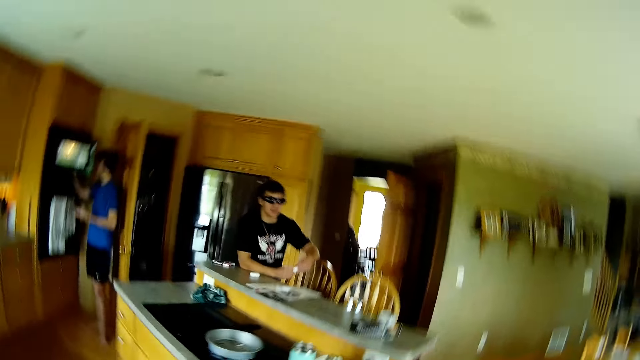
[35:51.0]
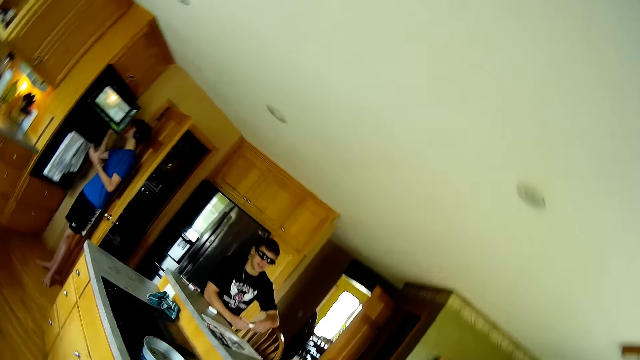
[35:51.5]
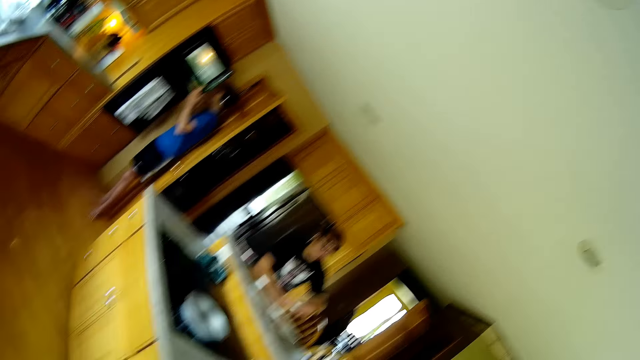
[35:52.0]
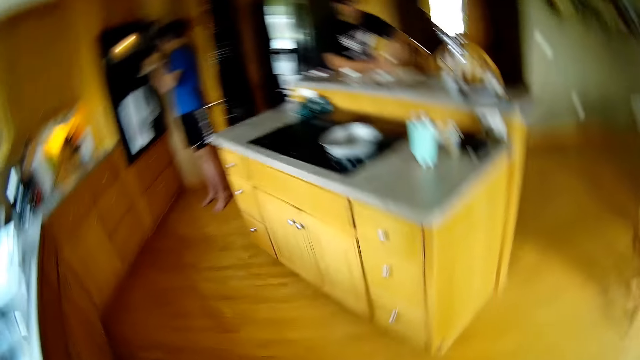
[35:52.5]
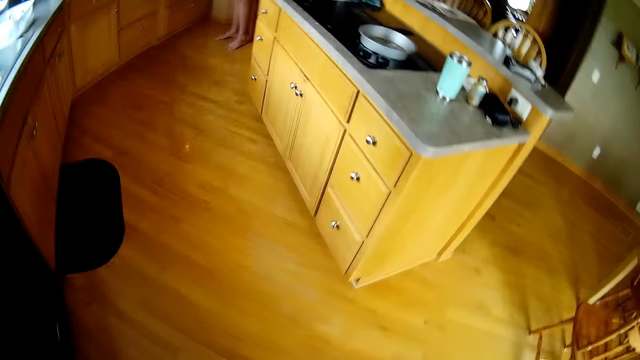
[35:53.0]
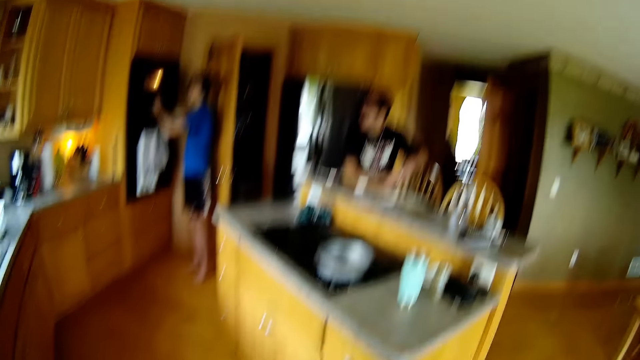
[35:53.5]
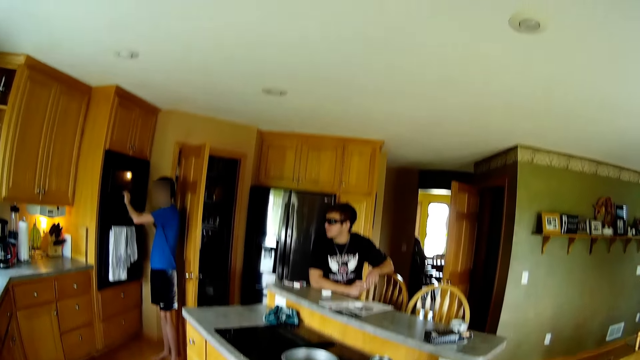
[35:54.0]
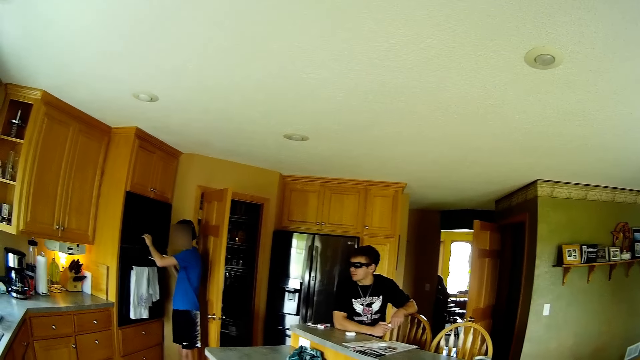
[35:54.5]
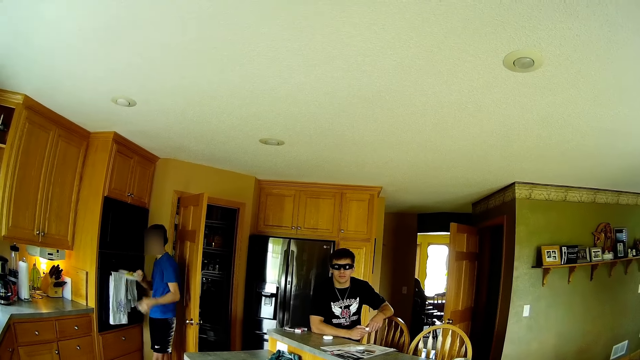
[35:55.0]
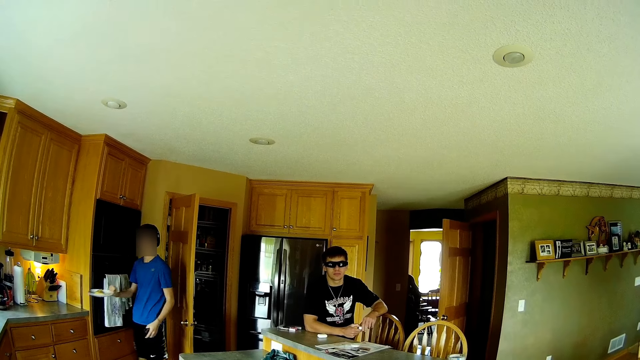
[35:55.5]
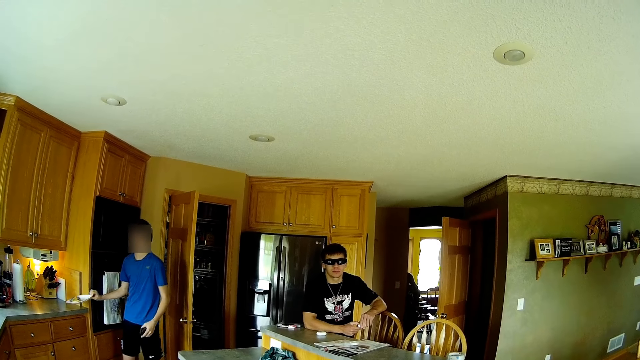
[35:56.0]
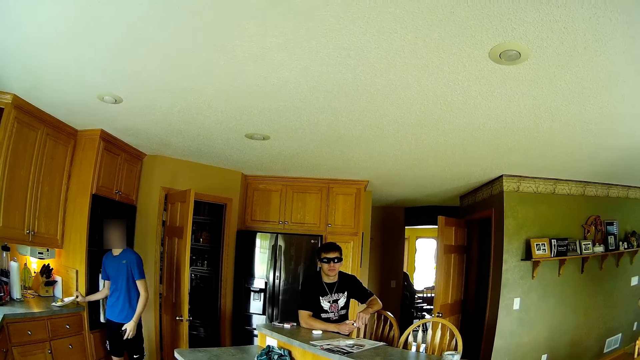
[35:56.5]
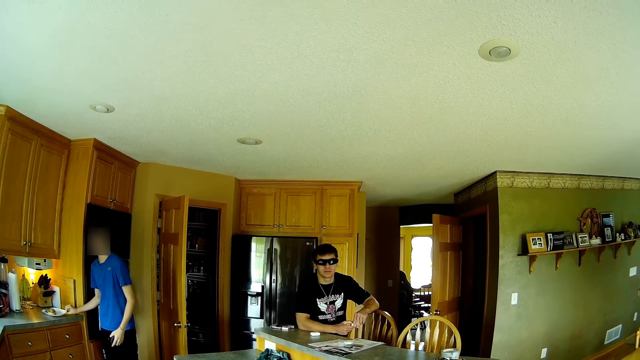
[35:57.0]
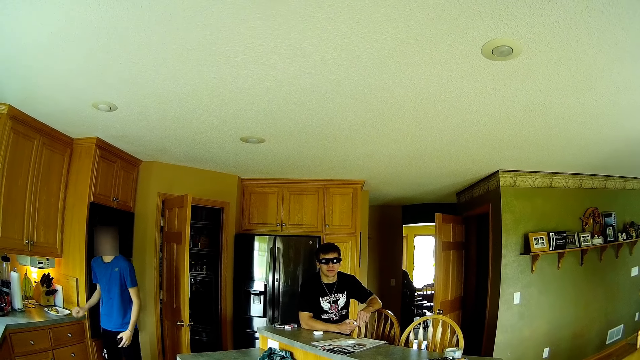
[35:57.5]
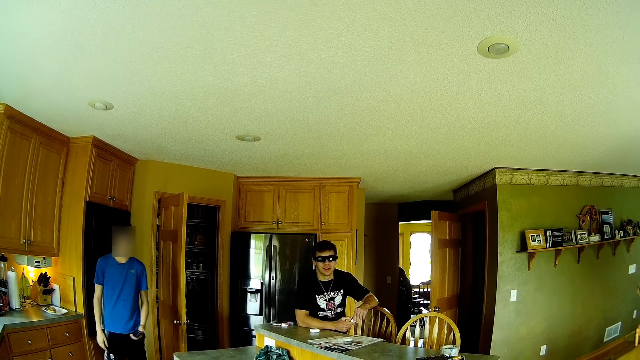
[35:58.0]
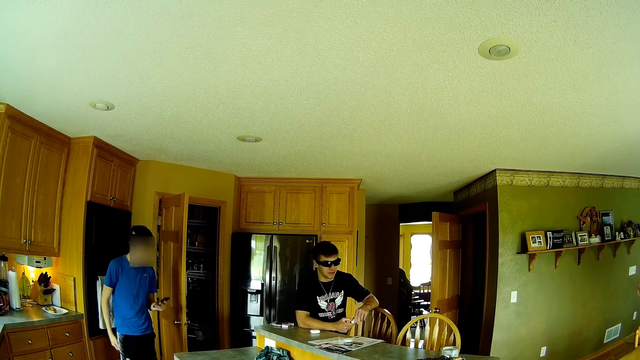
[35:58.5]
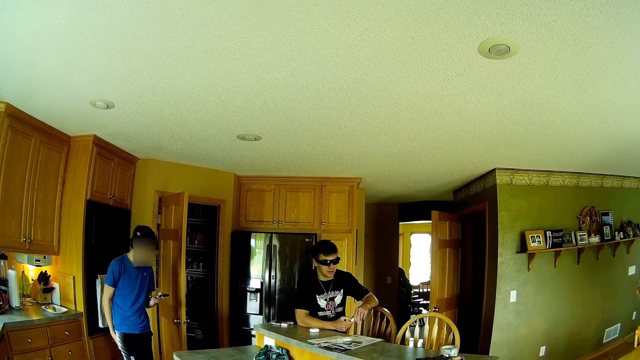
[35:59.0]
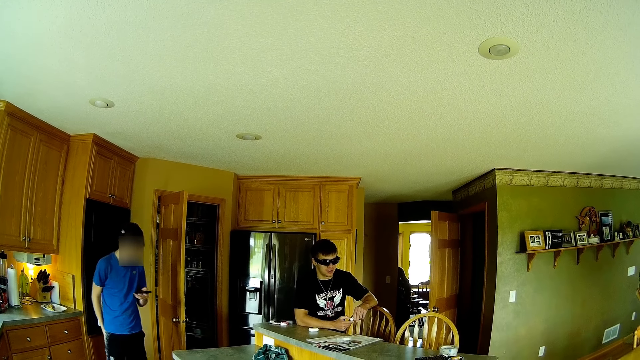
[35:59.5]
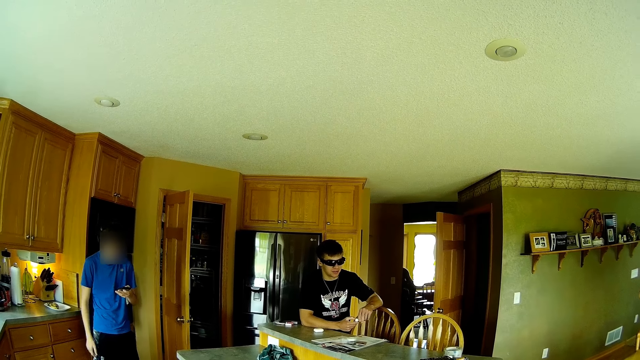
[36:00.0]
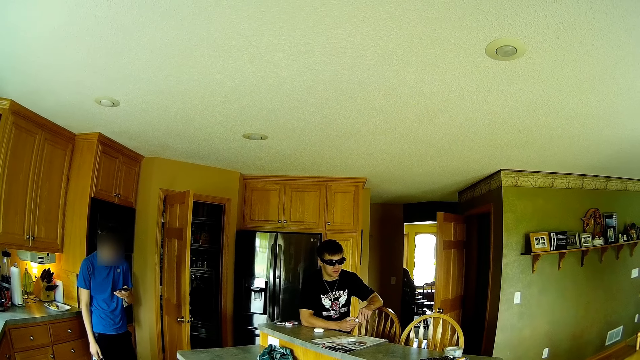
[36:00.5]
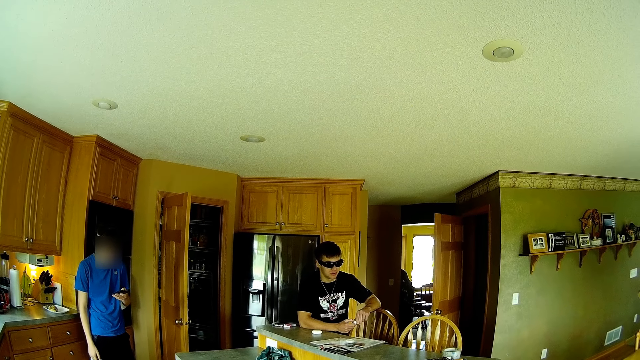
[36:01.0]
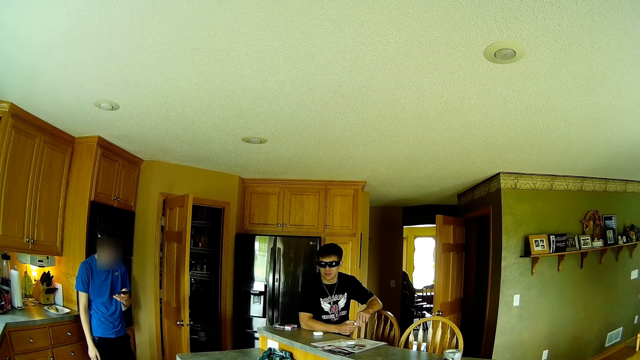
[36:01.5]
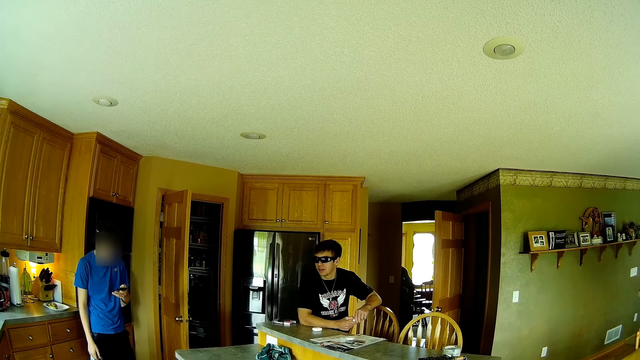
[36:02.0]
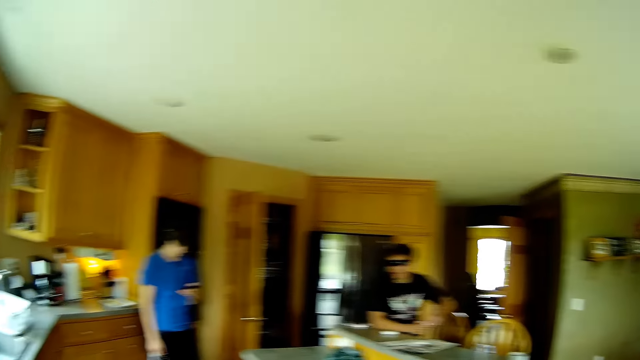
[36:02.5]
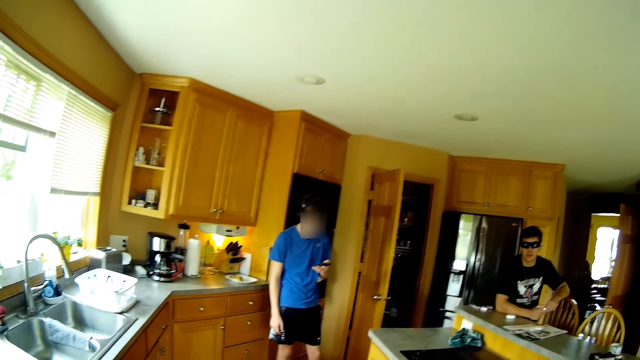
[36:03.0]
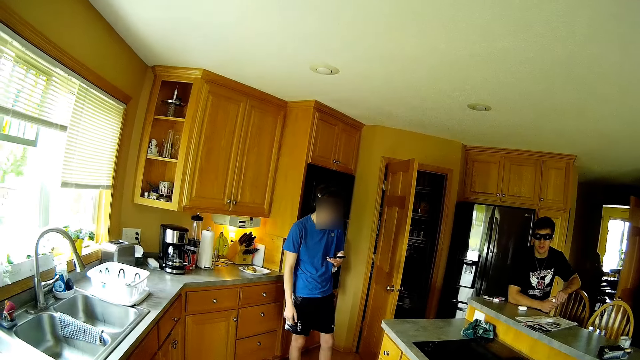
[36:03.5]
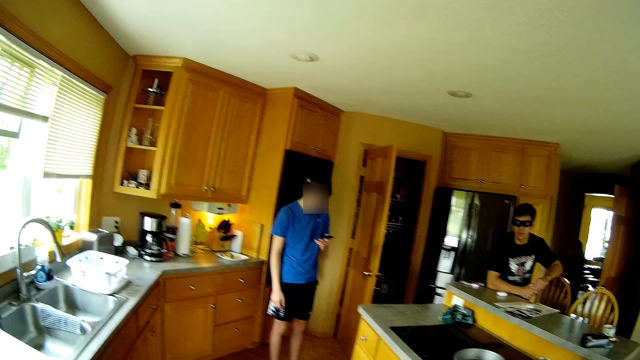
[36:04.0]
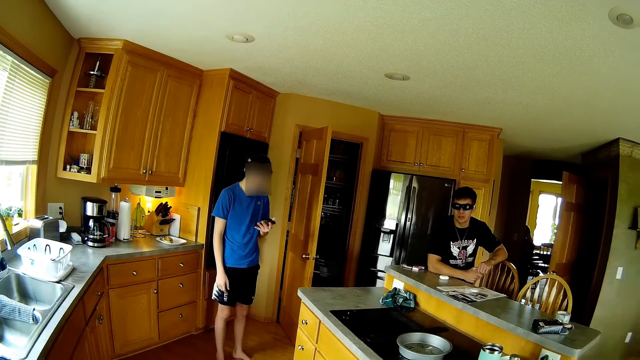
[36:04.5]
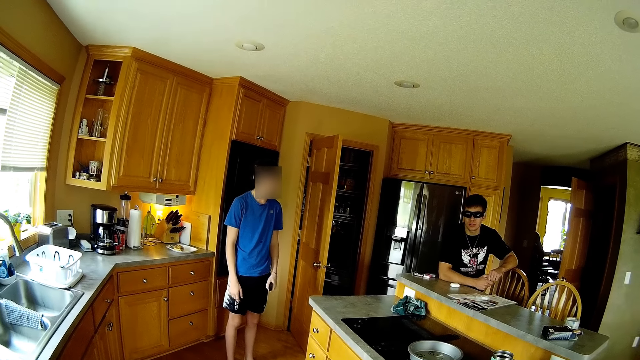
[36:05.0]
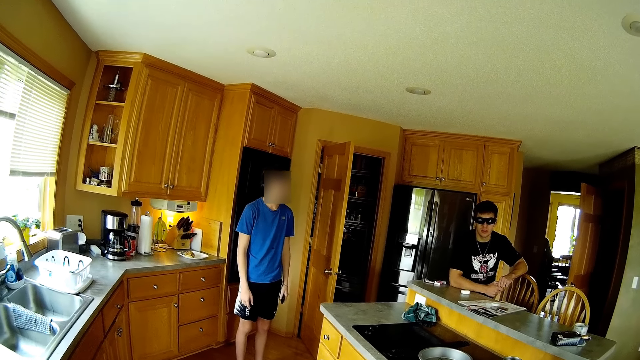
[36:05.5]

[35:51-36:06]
The camera wearer adjusts his body. He looks around. A man closes a microwave with his left hand, places a plate with his left hand, turns around the kitchen room and scrolls a phone with his left hand. The camera wearer adjusts his body.

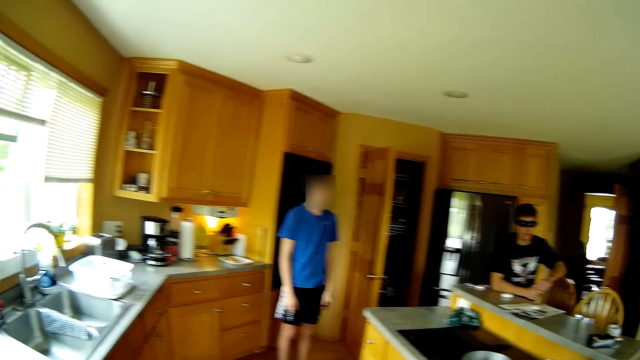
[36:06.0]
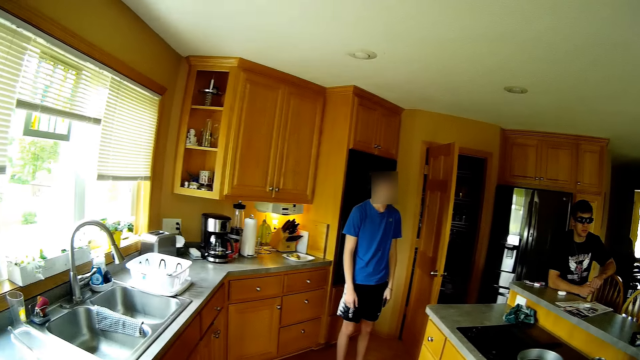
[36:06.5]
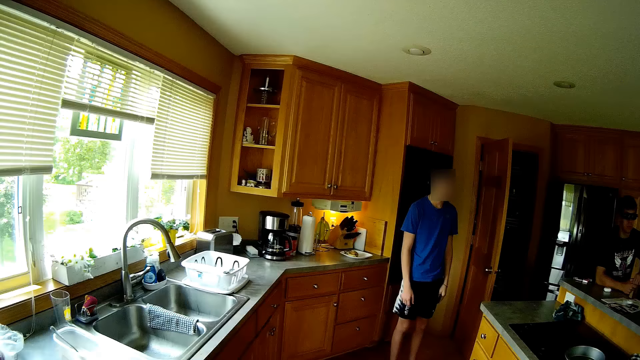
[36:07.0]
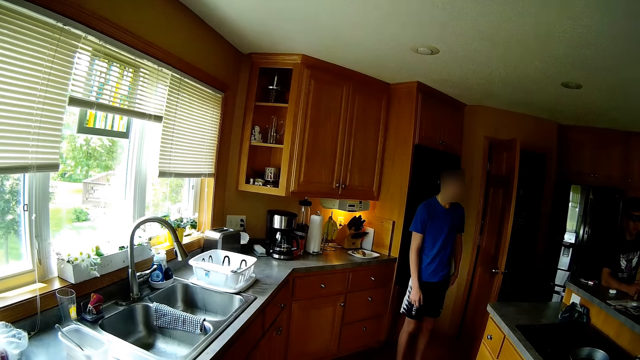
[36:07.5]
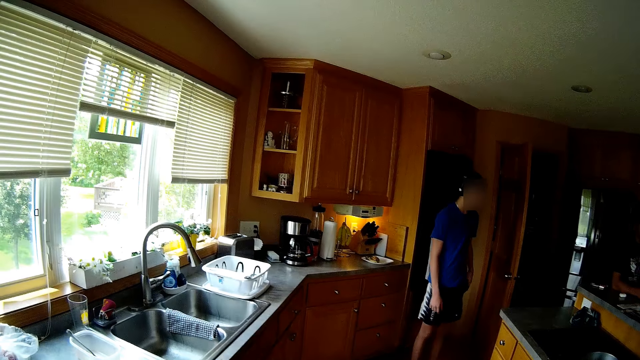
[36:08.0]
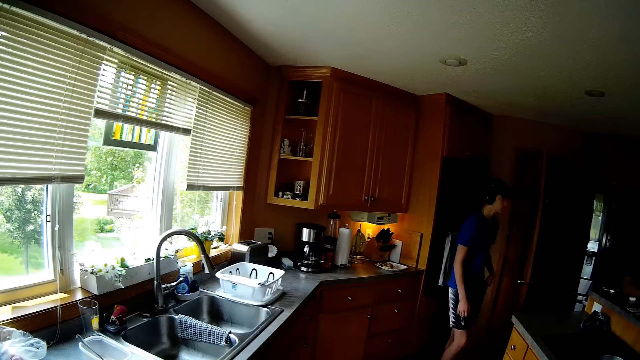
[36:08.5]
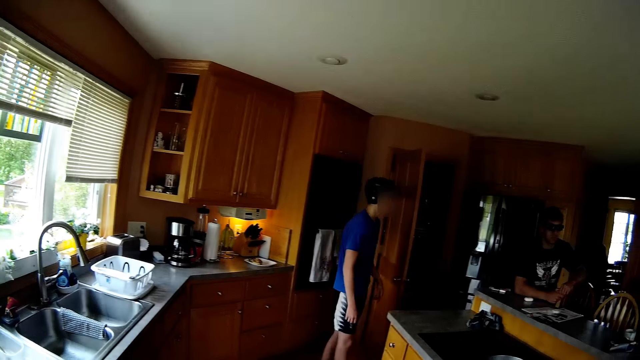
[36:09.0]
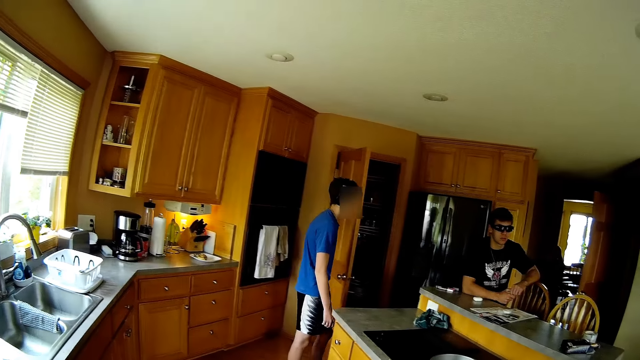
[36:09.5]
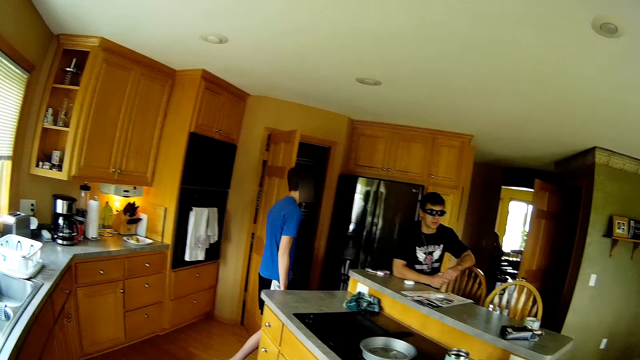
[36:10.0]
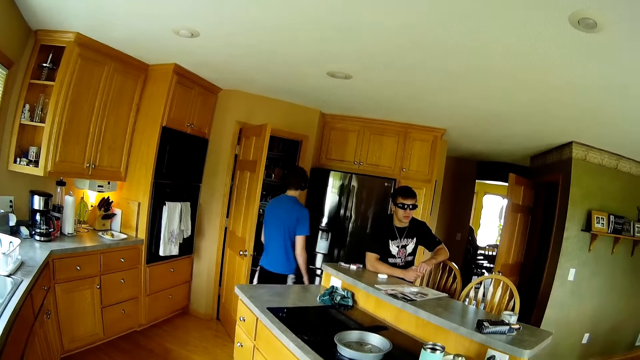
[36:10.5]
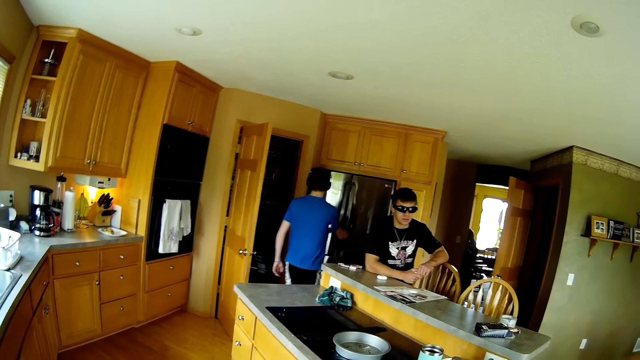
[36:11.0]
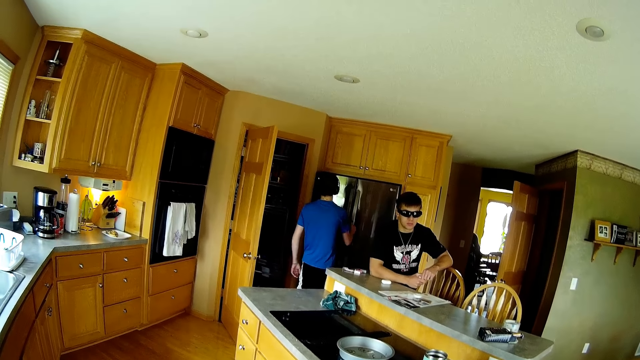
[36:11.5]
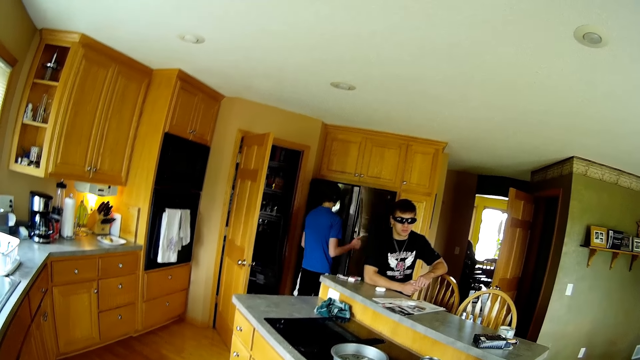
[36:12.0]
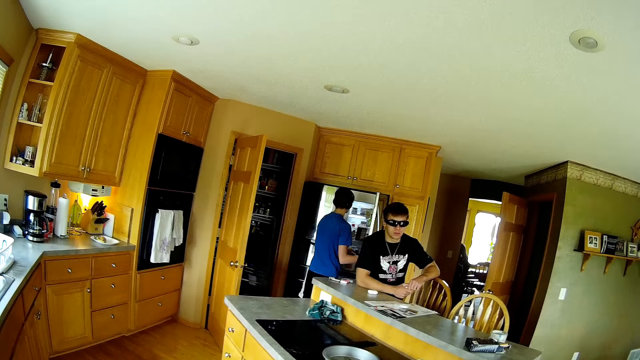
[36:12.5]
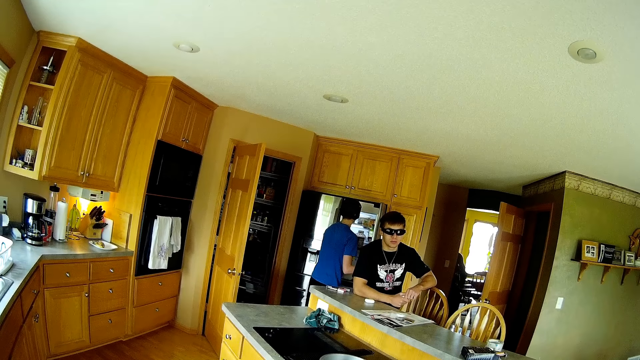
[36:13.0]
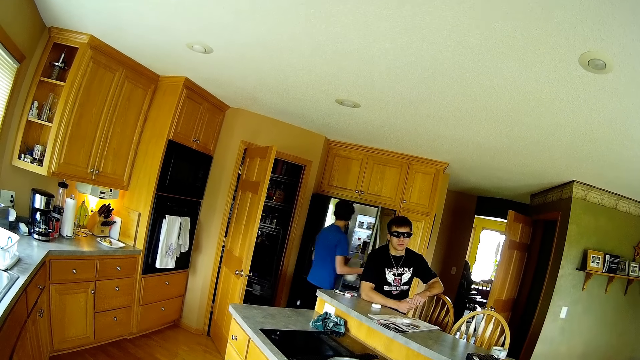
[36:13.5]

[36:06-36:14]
A man puts a phone in his pocket with his left hand. The man walks around the kitchen room. The man opens a refrigerator with his right hand.
